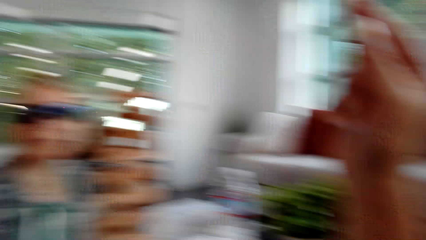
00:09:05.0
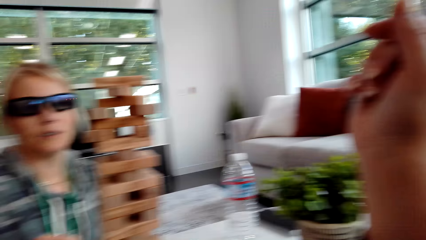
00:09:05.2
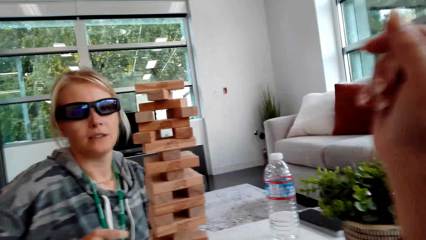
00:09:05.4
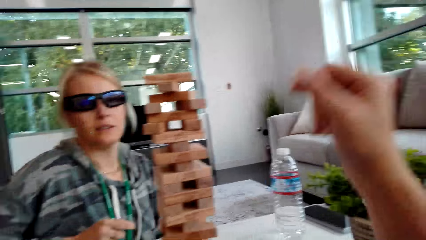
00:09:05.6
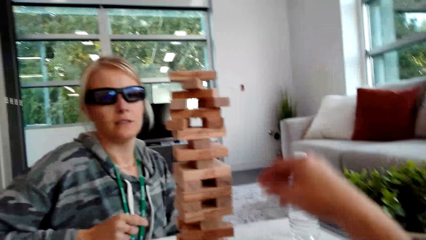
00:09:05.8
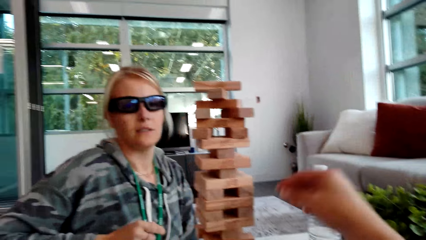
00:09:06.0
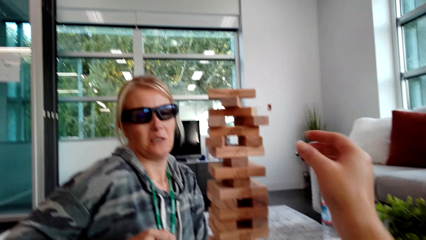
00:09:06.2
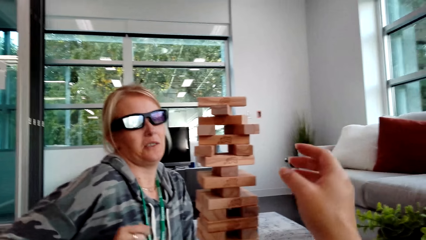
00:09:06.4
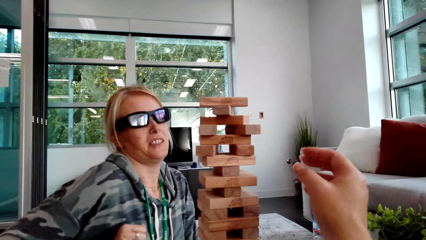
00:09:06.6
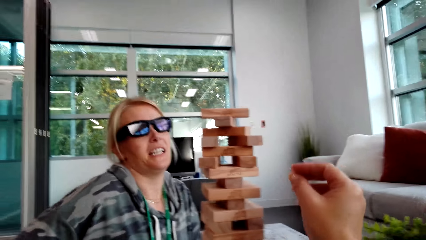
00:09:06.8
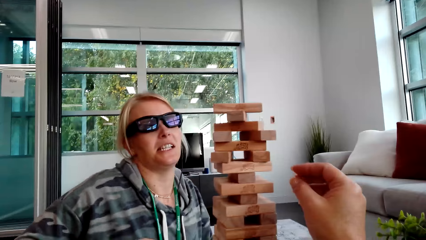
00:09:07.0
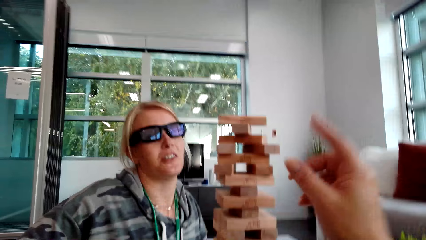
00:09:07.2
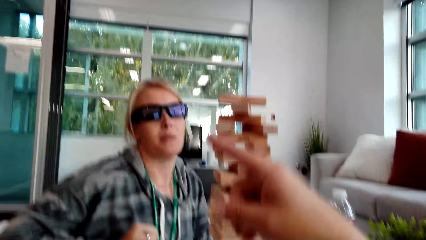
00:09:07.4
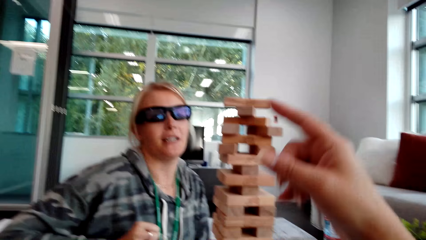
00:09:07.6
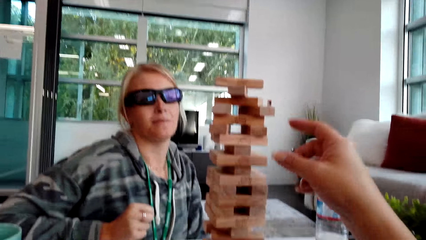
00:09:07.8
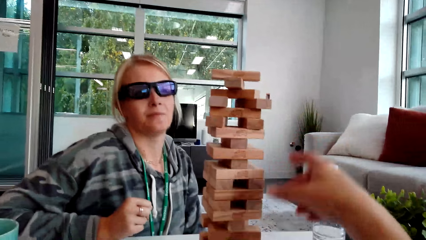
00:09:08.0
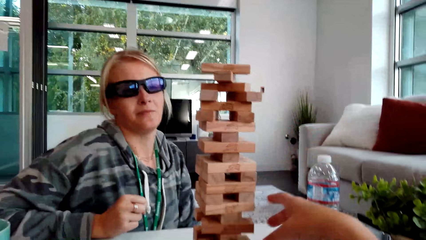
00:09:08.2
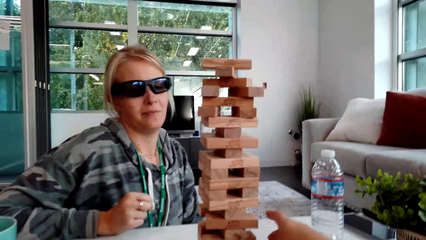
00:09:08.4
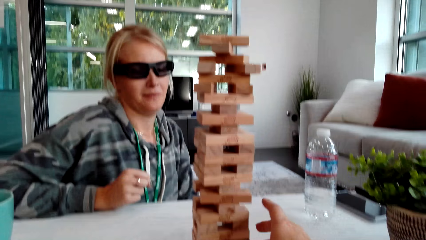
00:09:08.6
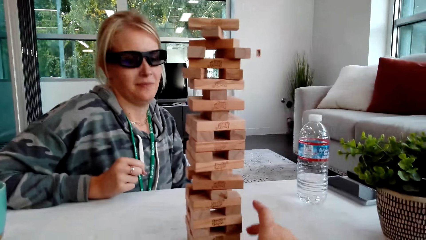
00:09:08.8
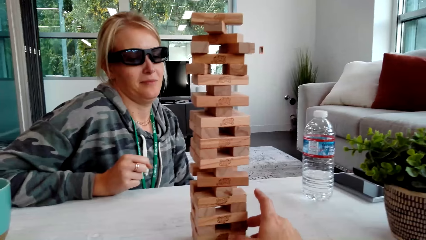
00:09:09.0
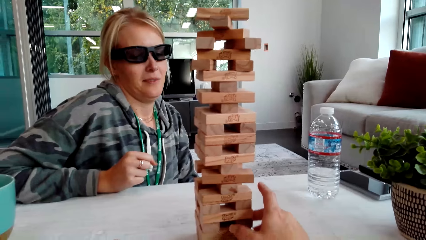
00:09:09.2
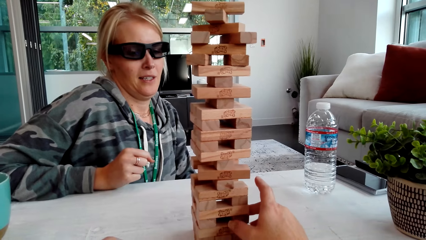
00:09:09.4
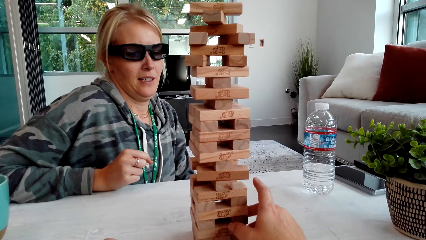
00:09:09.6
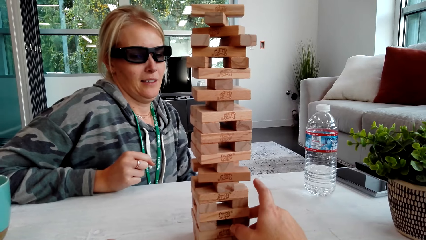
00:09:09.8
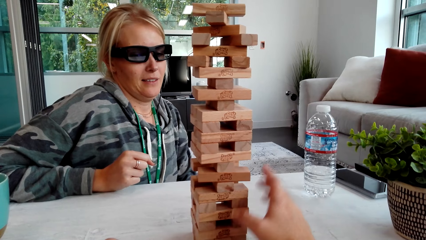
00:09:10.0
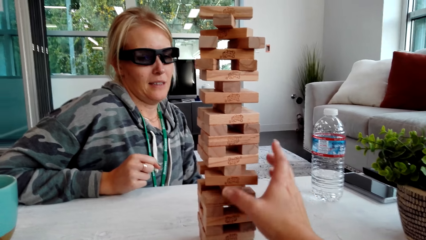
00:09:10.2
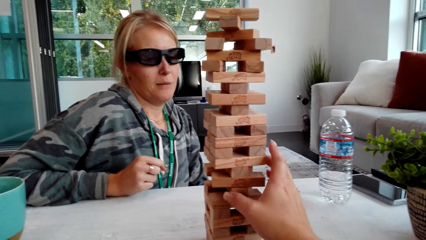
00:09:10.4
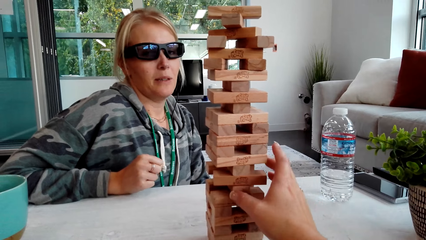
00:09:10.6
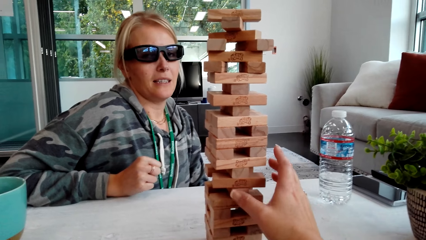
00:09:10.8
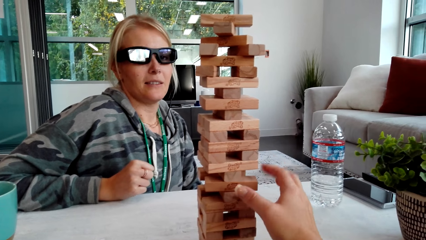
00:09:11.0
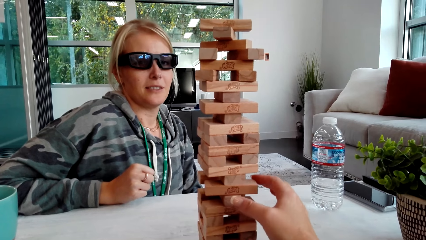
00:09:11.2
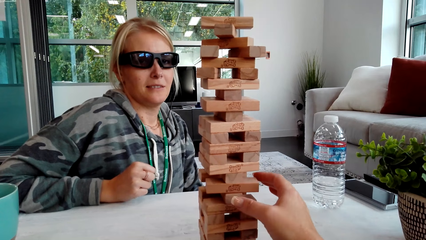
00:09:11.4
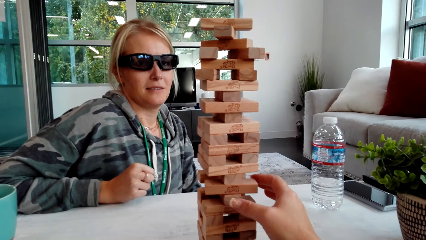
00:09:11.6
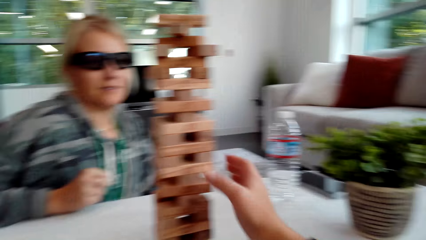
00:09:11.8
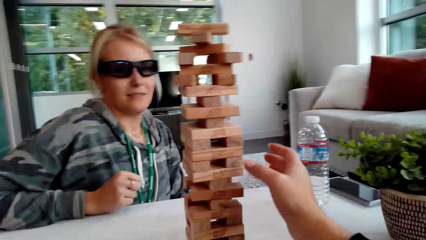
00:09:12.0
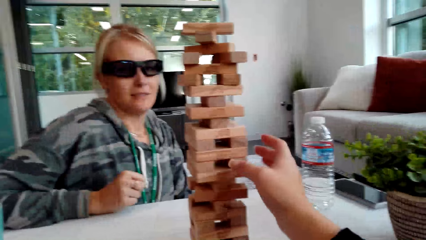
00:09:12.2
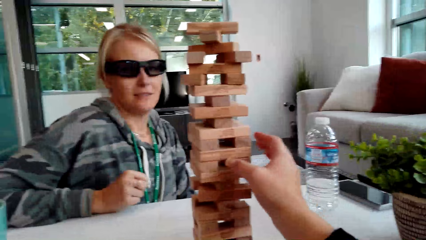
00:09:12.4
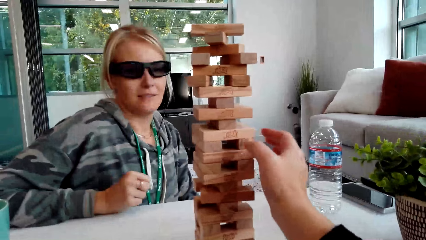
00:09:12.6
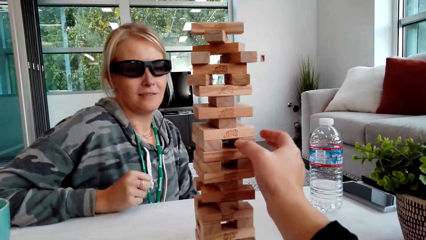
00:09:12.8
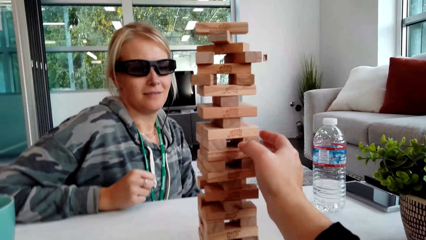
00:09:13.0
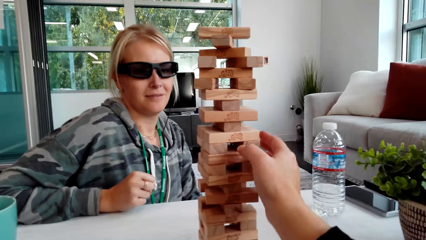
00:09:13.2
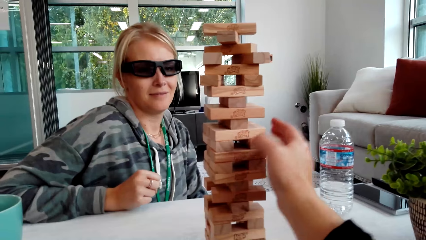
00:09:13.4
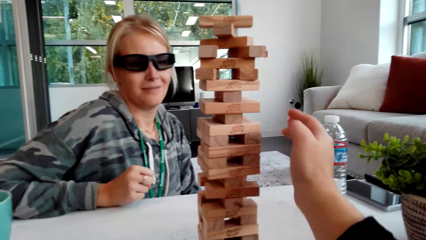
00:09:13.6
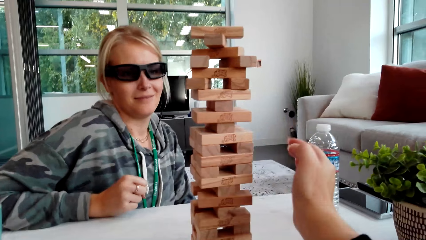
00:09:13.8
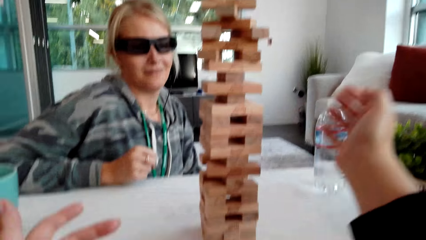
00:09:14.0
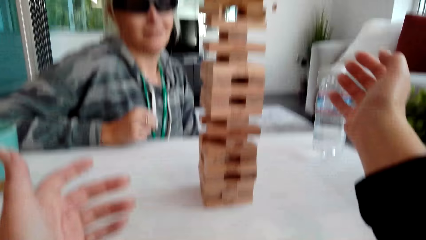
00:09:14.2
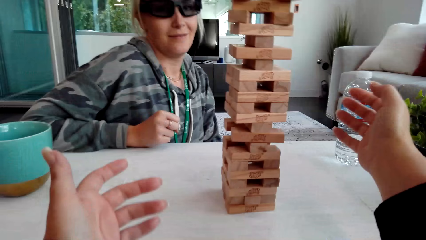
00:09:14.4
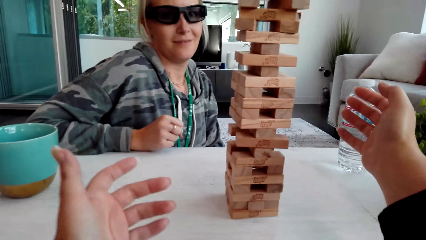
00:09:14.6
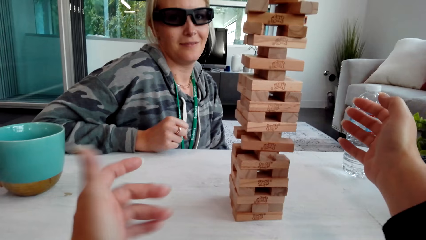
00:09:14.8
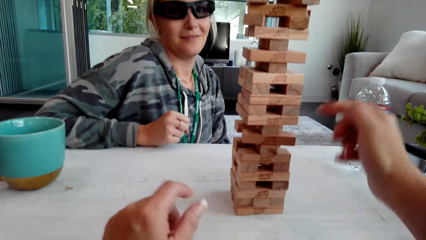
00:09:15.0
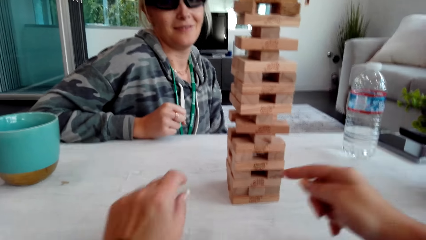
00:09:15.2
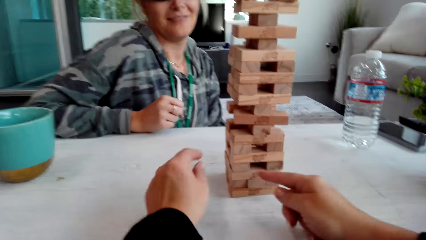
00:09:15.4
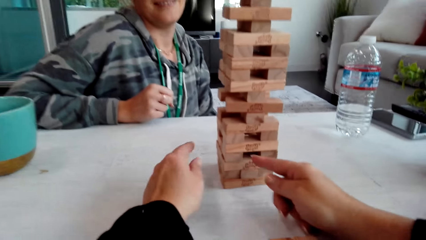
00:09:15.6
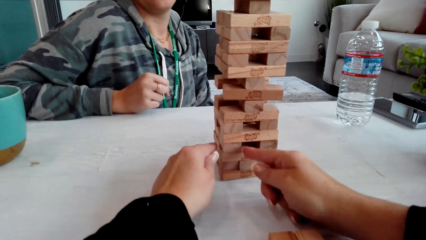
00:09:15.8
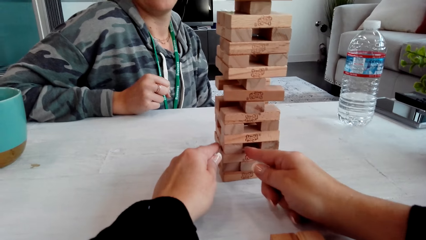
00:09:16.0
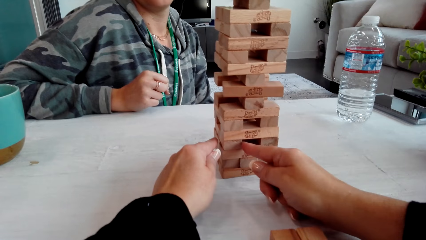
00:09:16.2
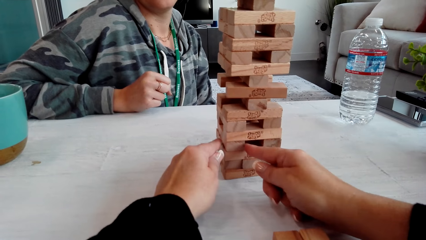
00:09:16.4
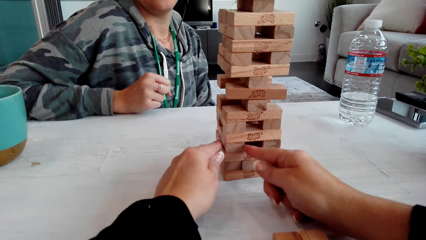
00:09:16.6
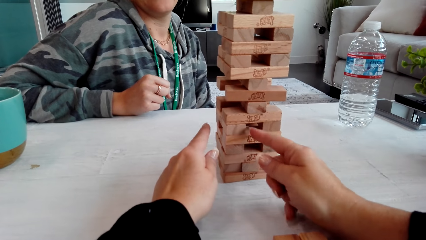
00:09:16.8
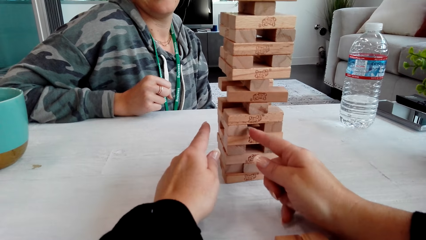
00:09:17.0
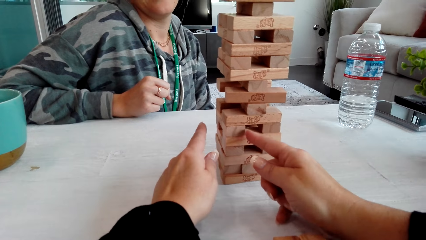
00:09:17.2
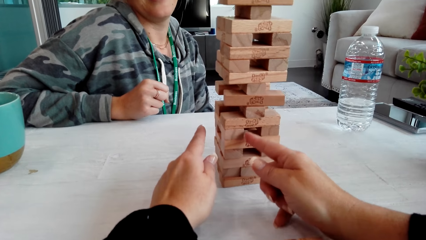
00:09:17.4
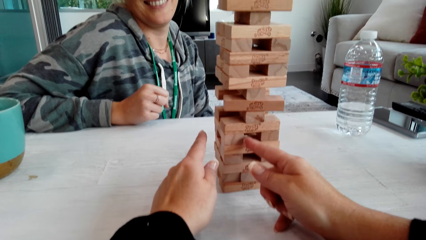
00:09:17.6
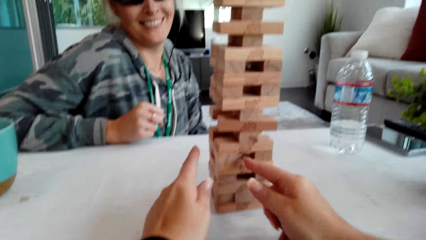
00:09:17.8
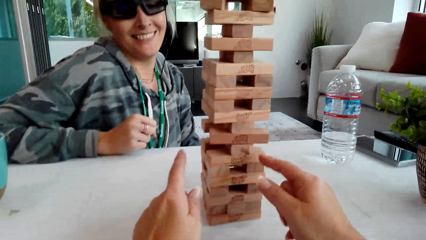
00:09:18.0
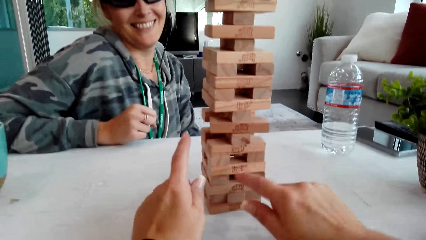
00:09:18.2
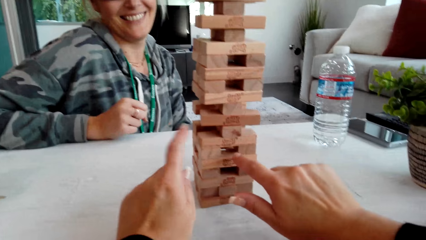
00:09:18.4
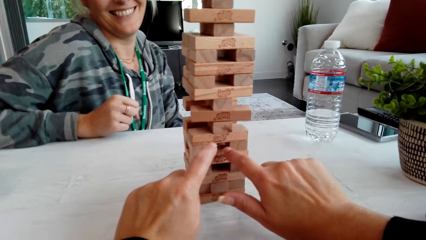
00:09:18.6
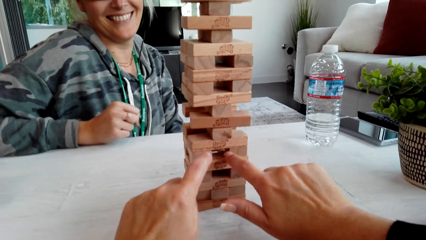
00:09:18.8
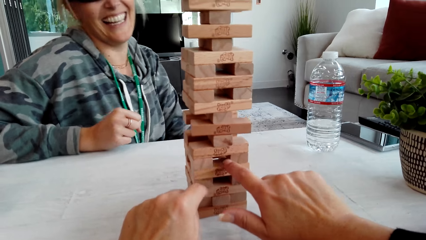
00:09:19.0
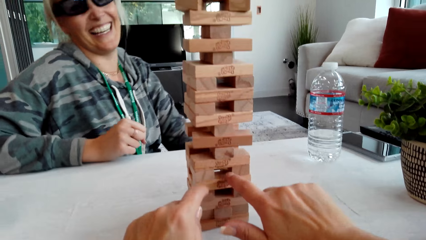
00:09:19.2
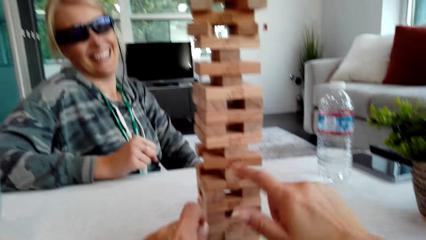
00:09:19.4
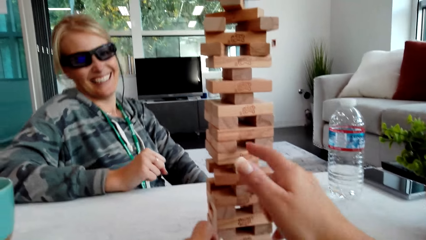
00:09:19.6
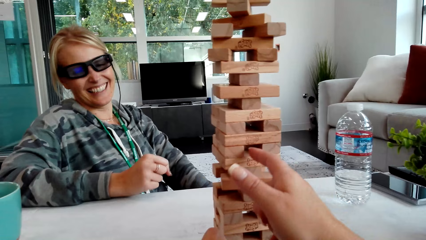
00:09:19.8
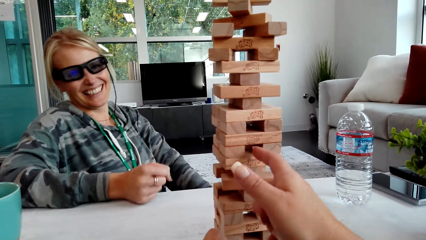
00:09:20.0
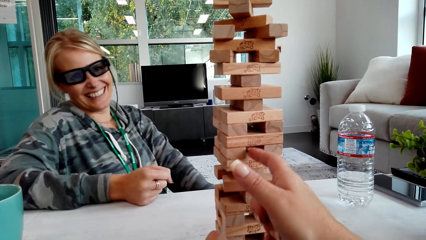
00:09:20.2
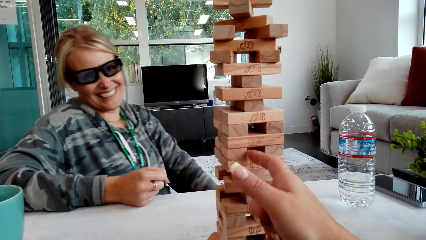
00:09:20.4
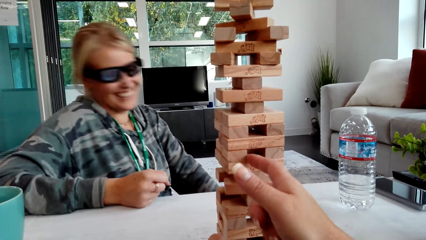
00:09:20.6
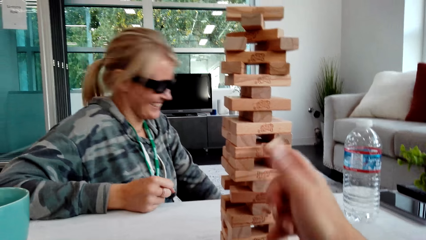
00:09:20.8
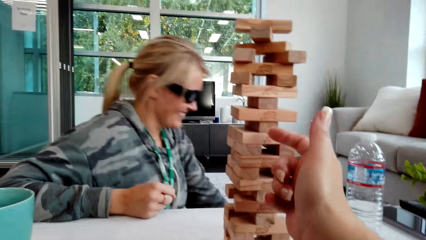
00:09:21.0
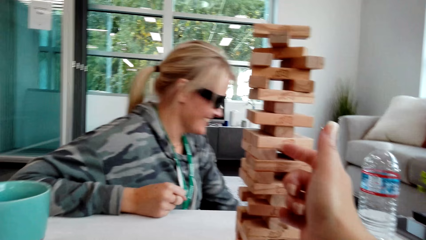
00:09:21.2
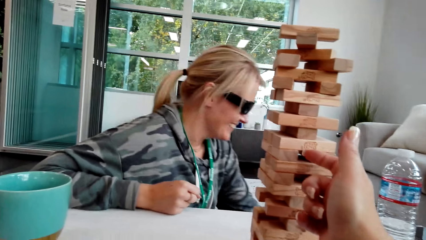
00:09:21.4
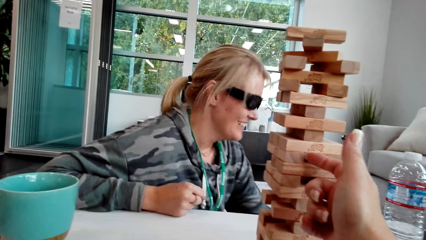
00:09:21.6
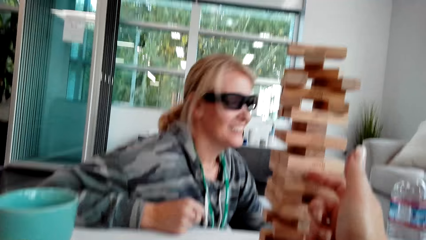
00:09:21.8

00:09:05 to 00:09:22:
The camera wearer interacts with a woman. They pick the wood. They touch the blocks. They touch the wood. They interact with the woman.
